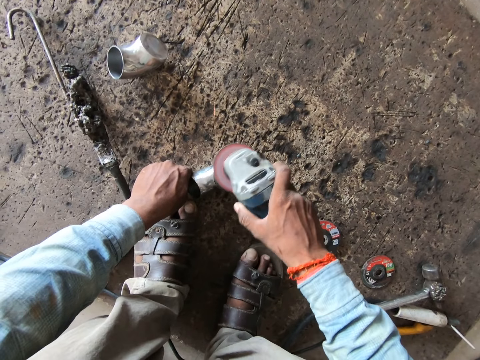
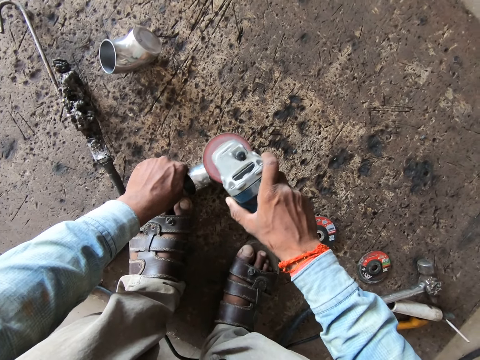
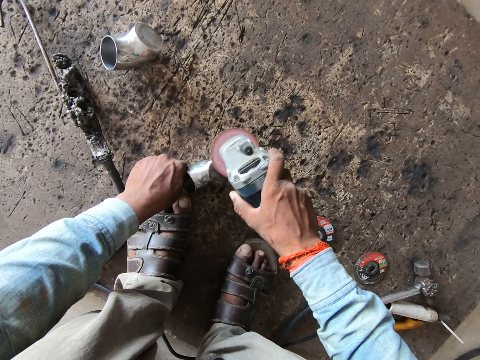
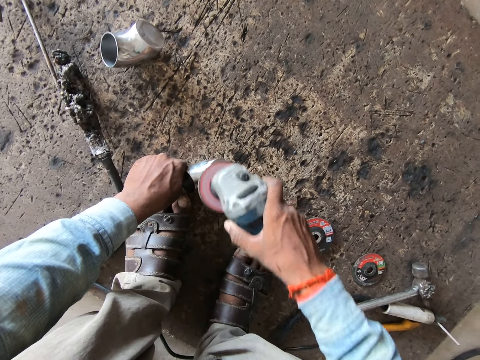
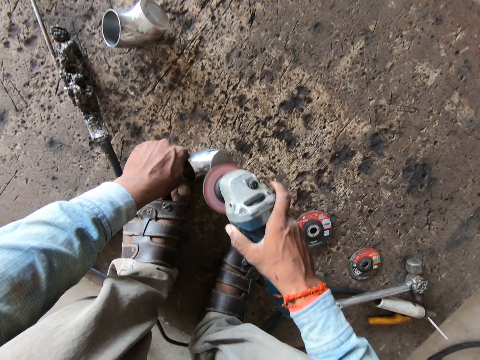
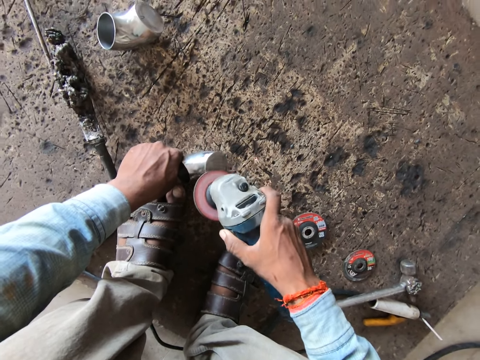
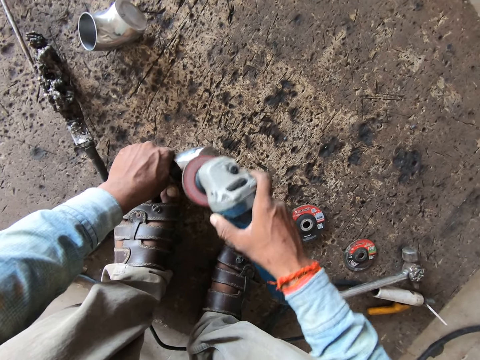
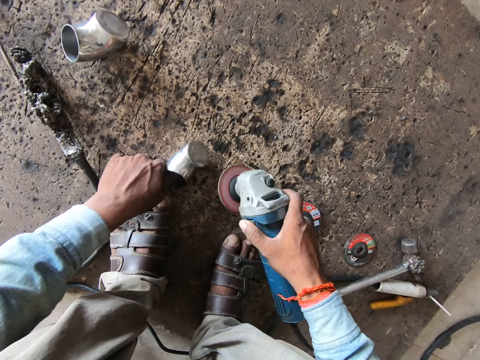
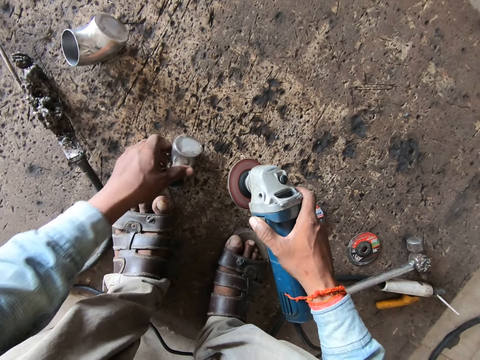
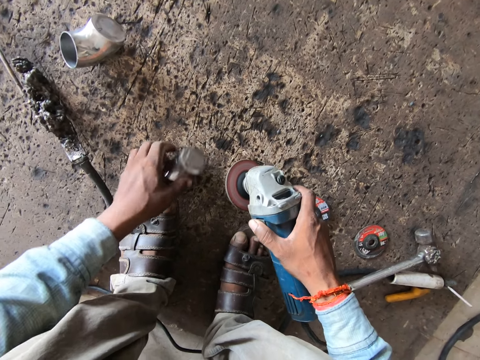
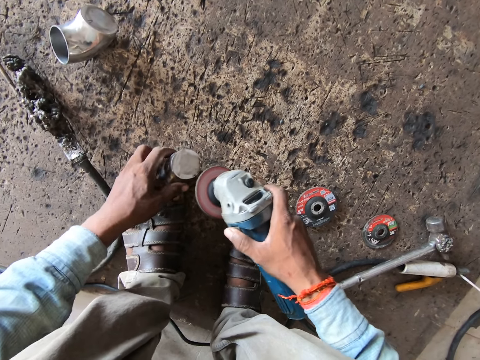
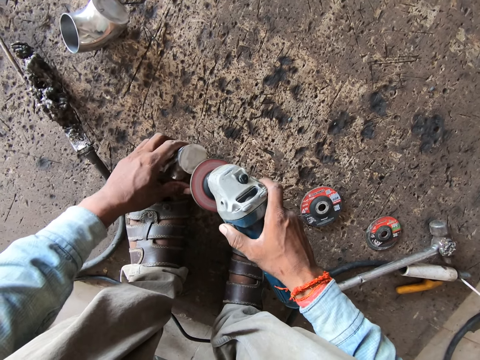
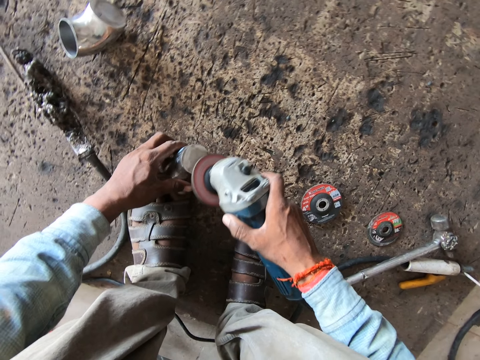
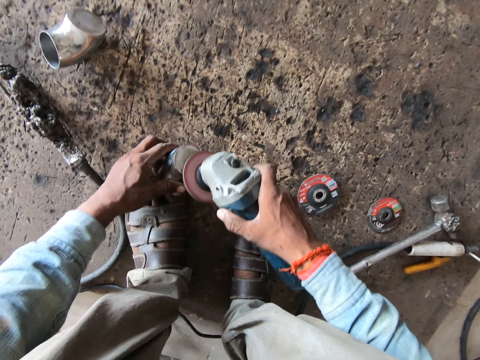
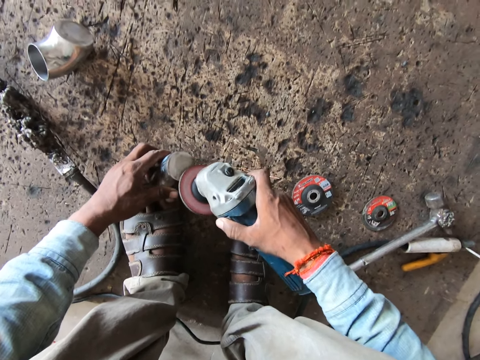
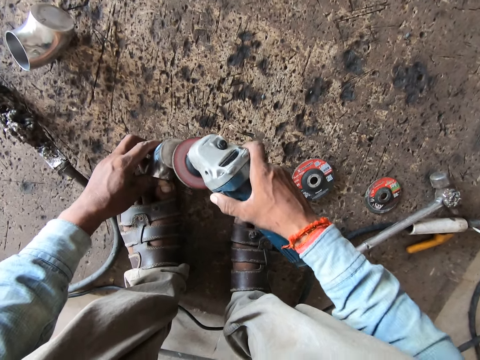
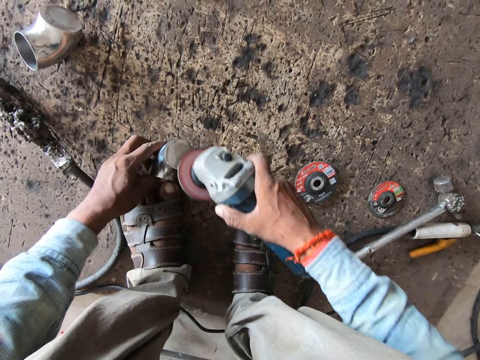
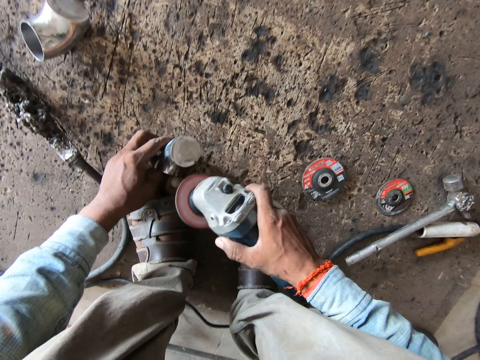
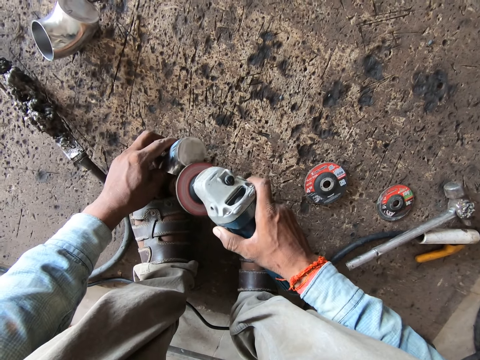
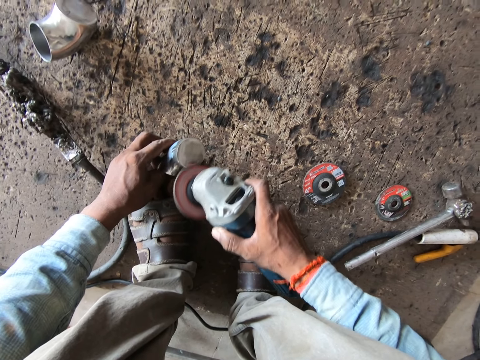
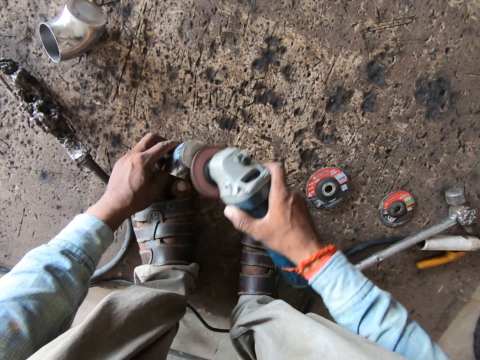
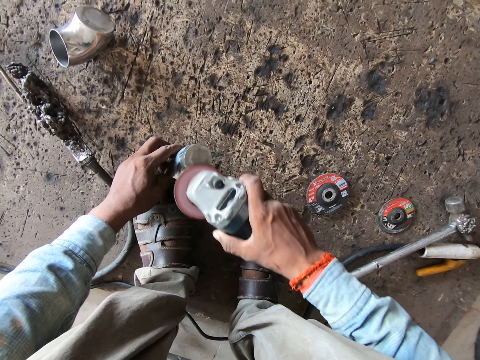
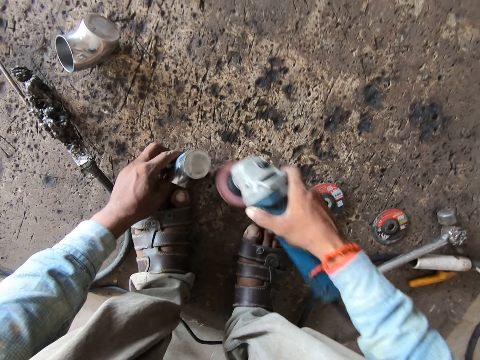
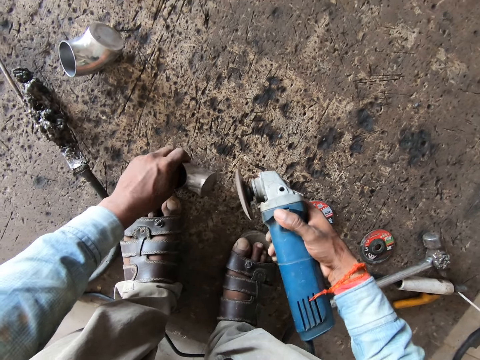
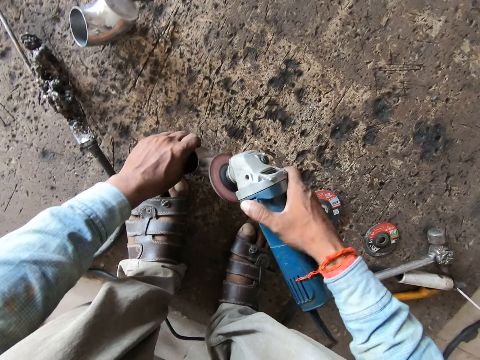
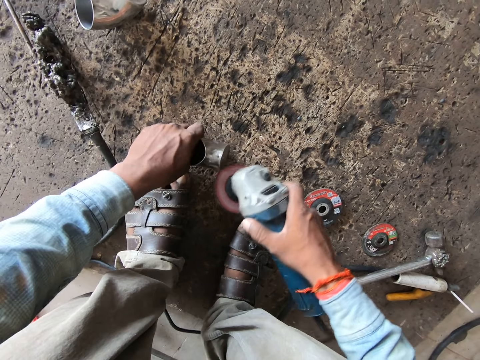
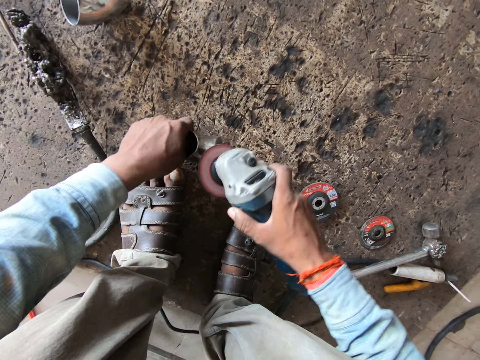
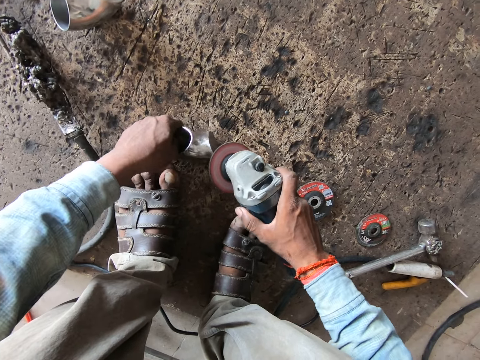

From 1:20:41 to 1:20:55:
The camera wearer adjusts the steel elbow on the floor with his left hand. He grinds the steel elbow with the angle grinder in his right hand. He adjusts the steel elbow on the floor with his left hand. He grinds the steel elbow with the angle grinder in his right hand.

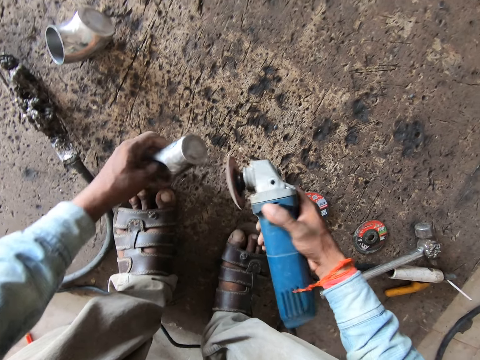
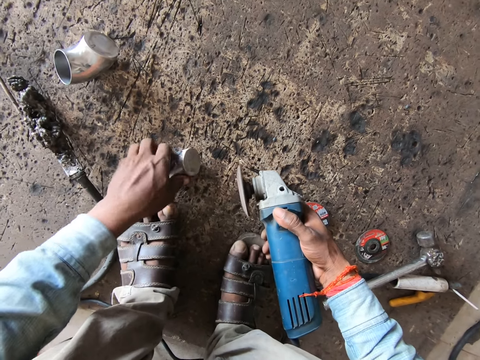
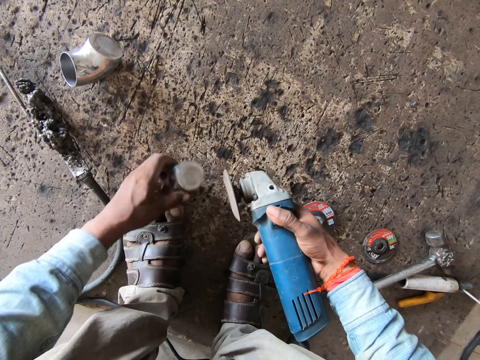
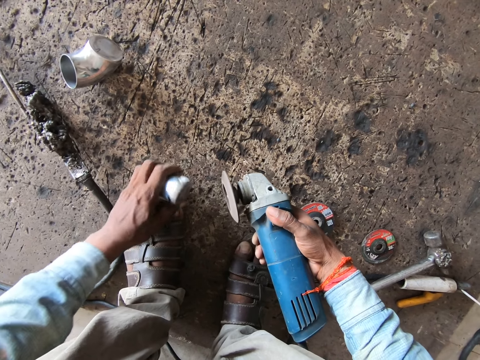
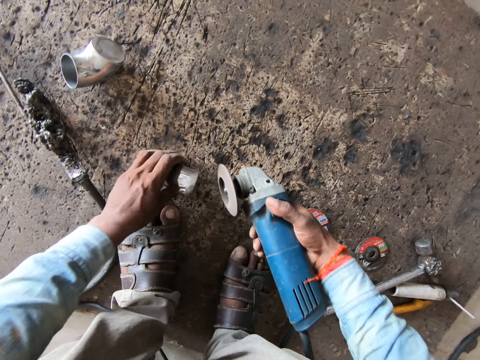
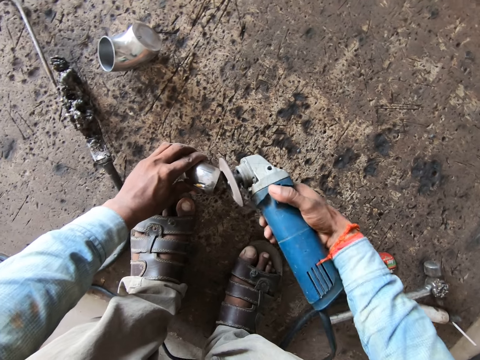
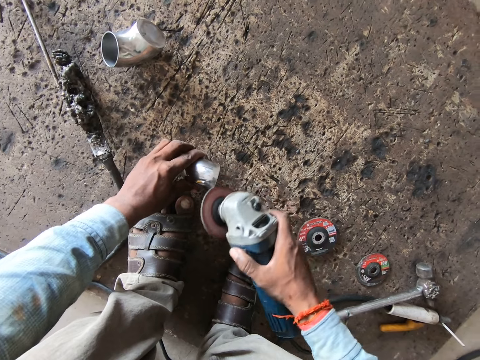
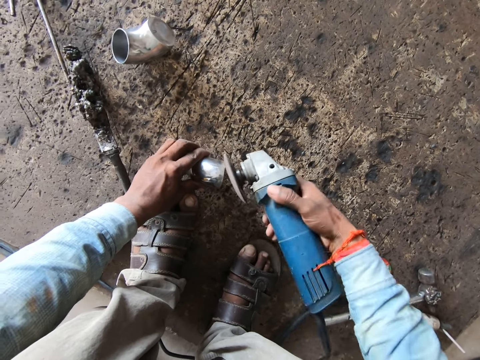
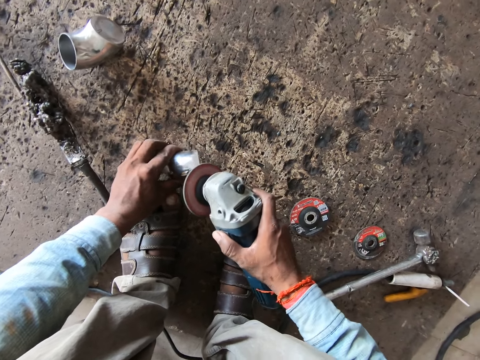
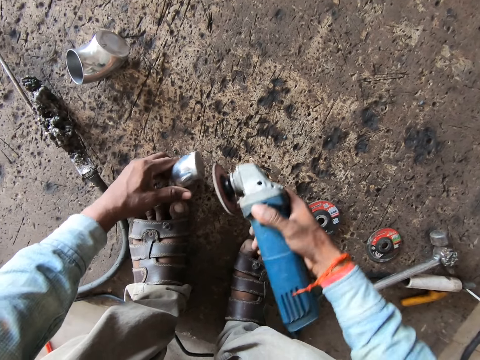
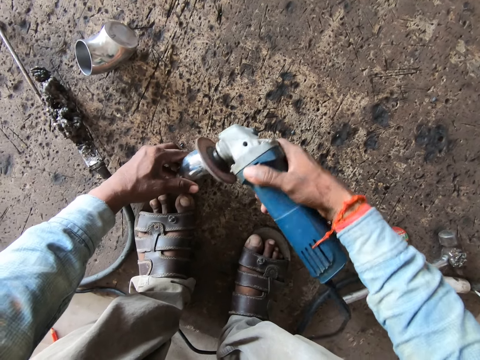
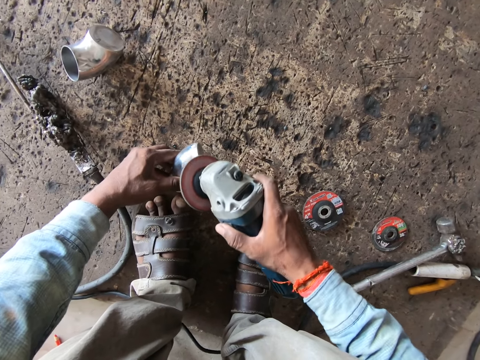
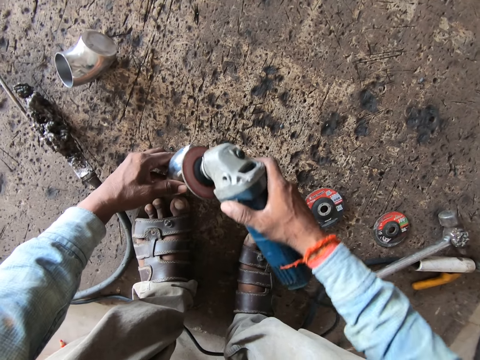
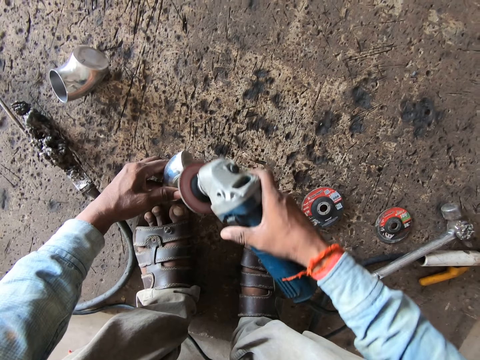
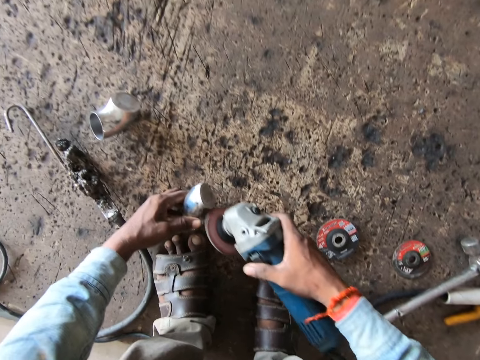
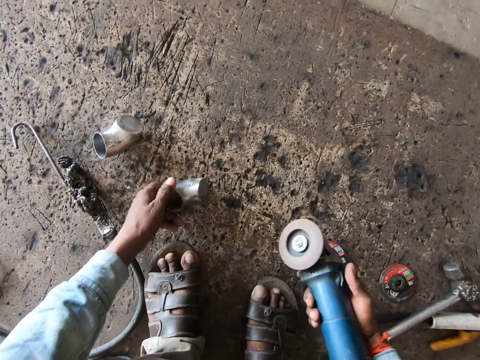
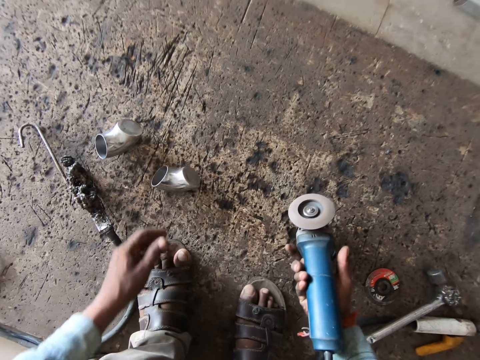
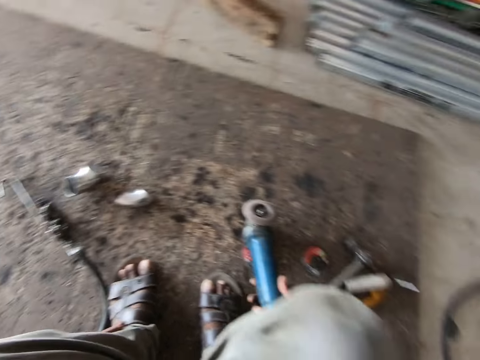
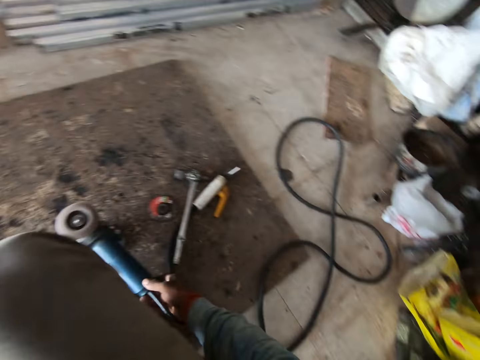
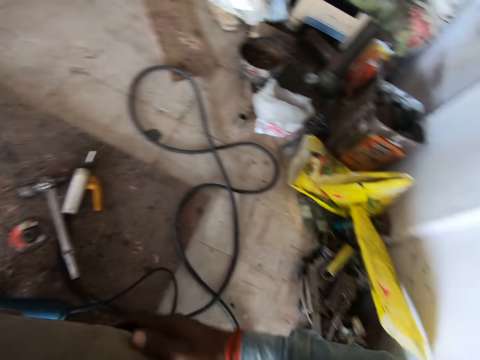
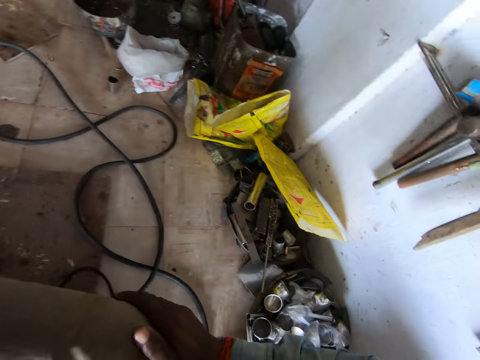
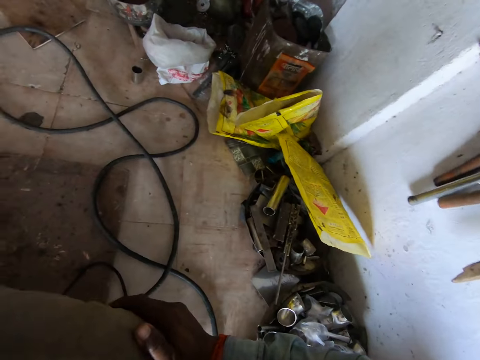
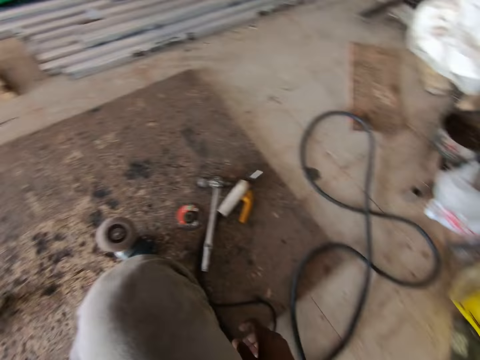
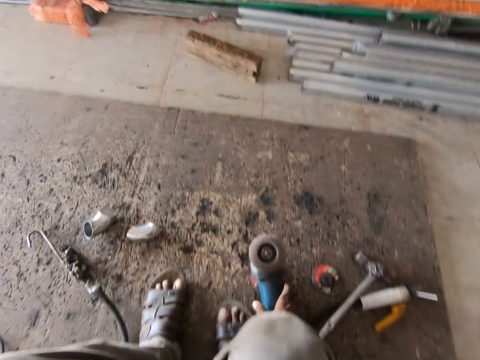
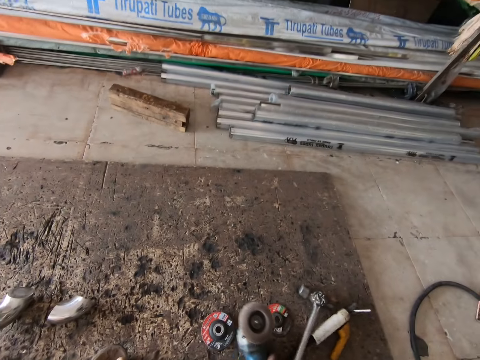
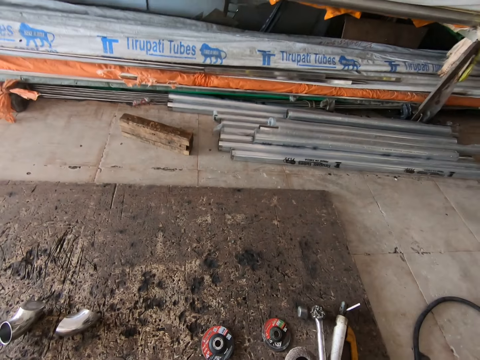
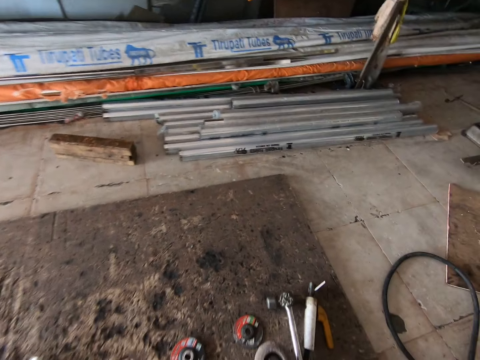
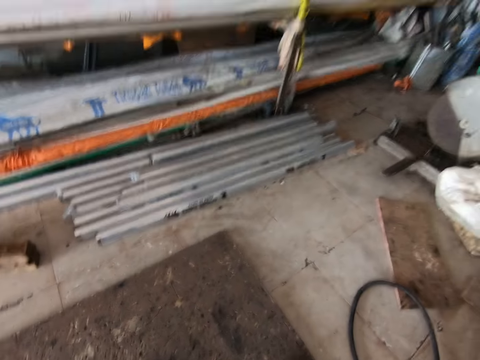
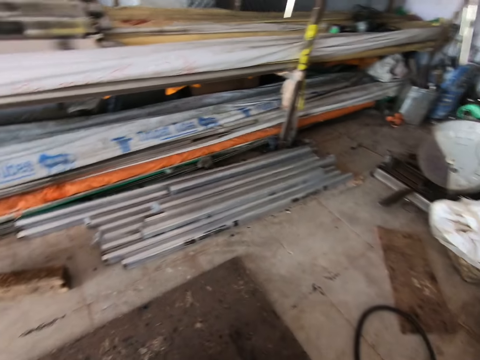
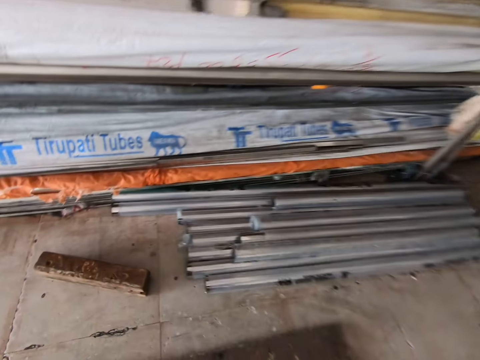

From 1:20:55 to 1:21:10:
The camera wearer adjusts the steel elbow on the floor with his left hand. He grinds the steel elbow with the angle grinder in his right hand. He drops the steel elbow with his left hand. He drops the angle grinder on the floor with his right hand. He moves the angle grinder away from the grinding disc with his right hand.
